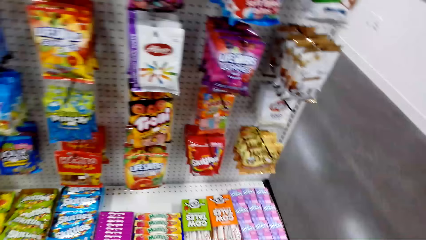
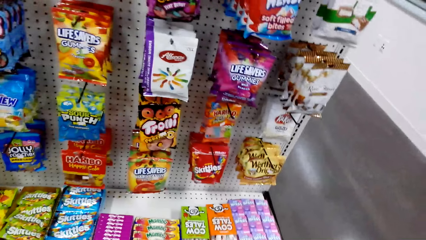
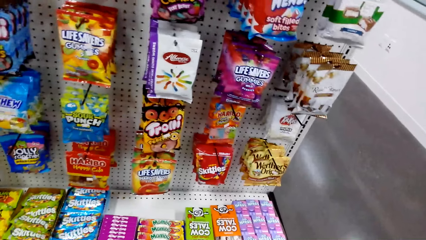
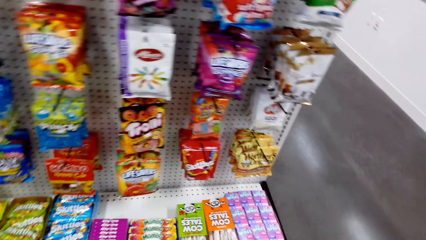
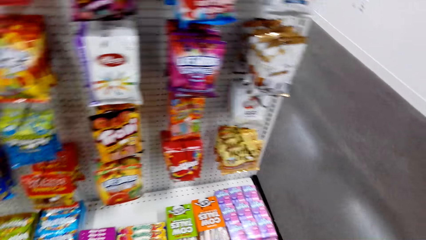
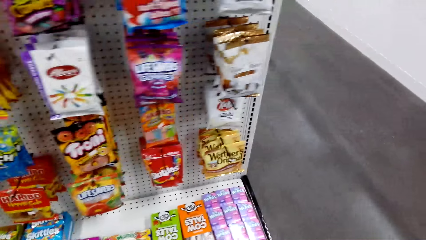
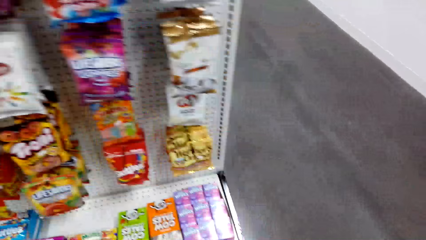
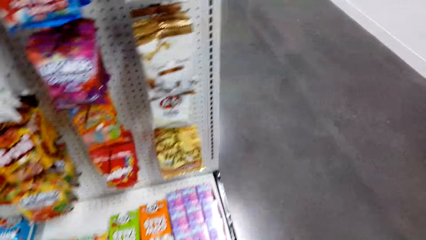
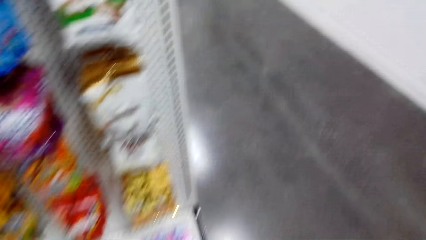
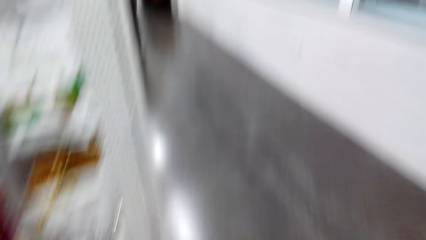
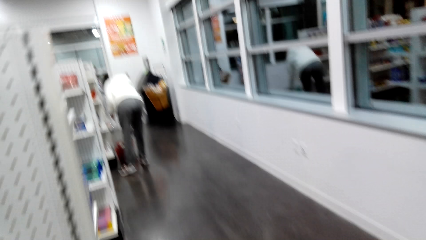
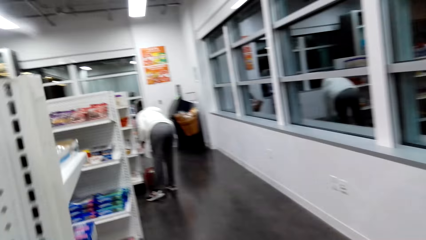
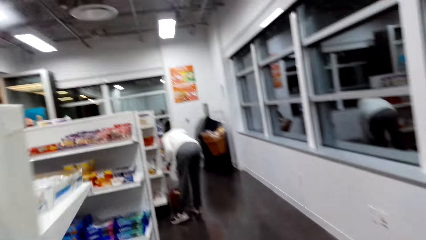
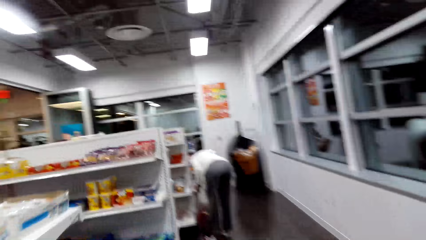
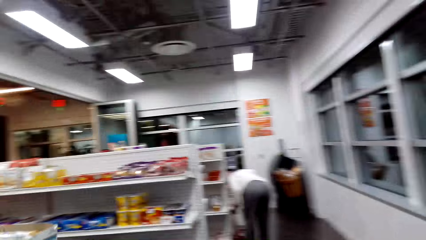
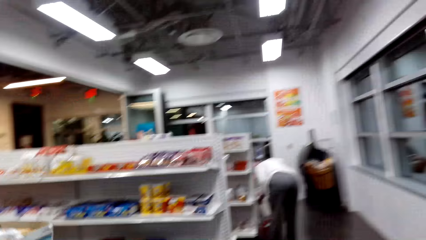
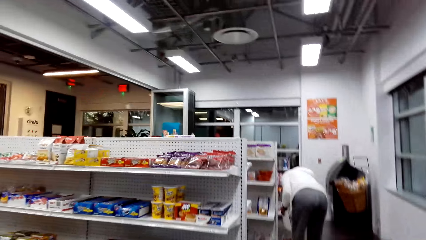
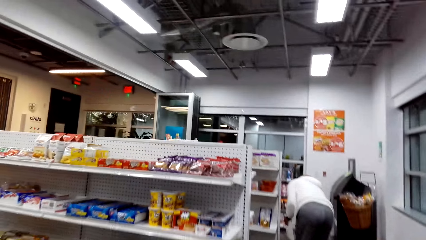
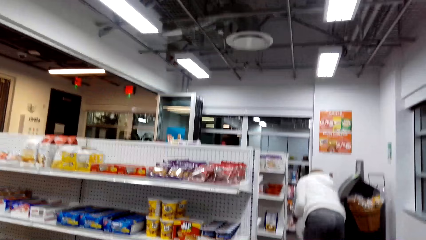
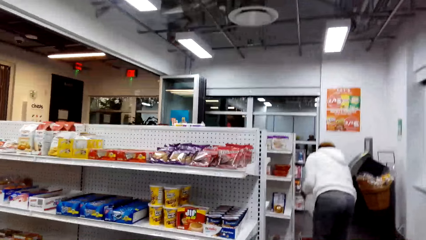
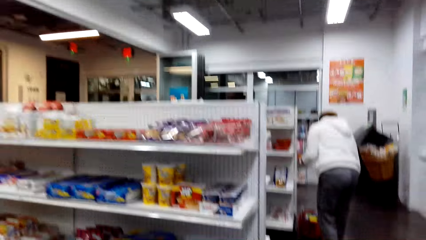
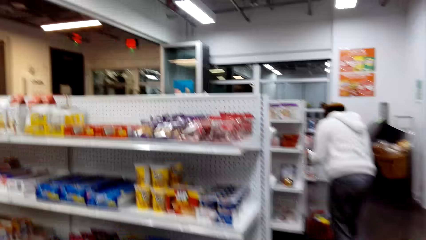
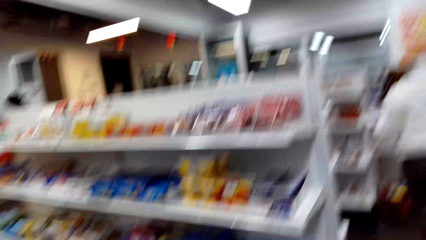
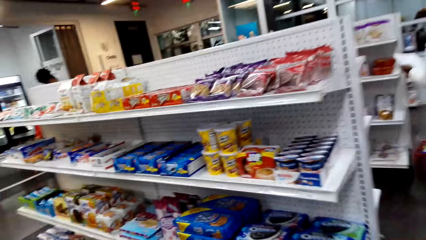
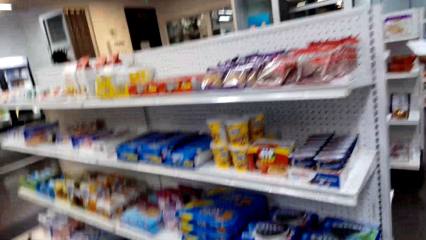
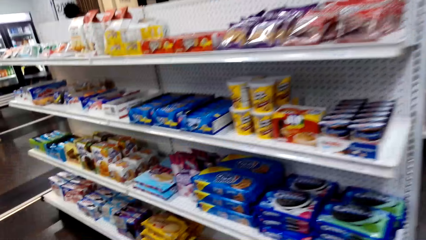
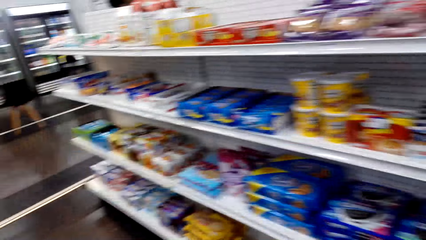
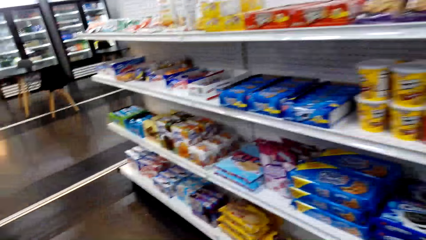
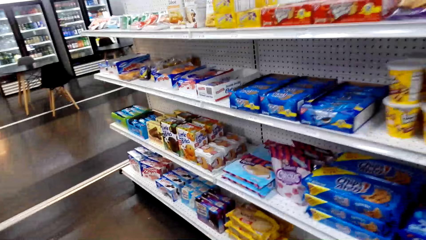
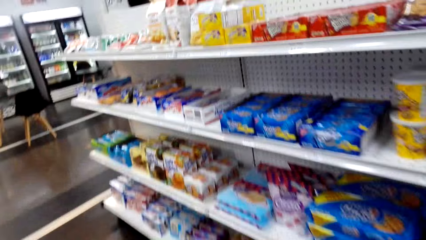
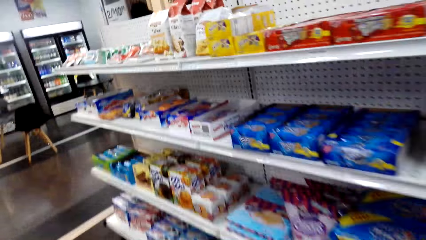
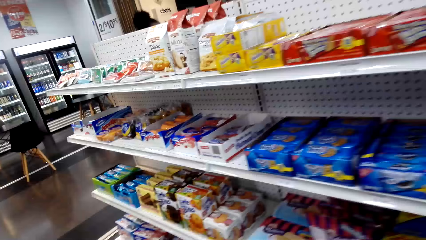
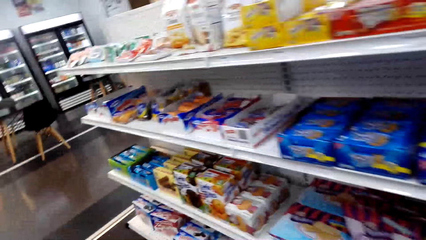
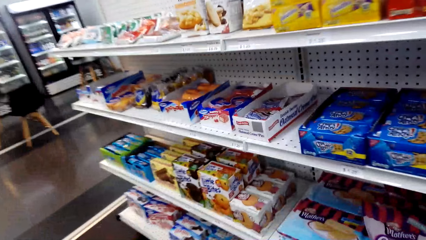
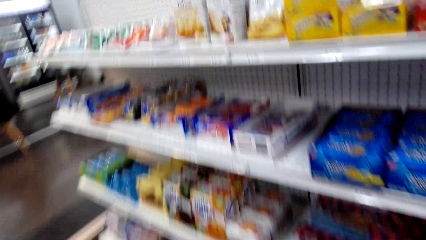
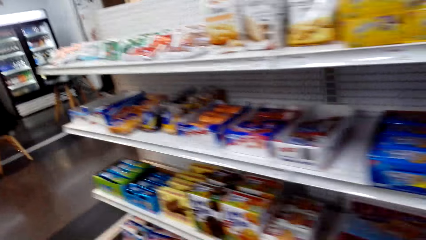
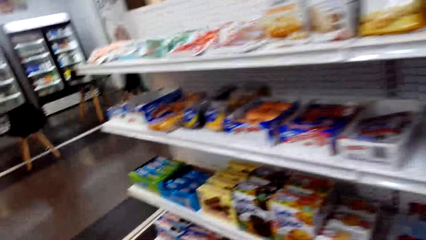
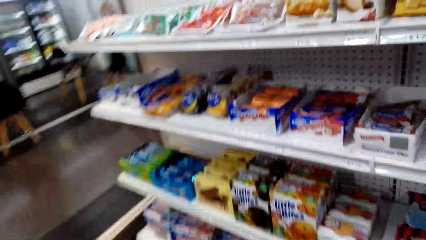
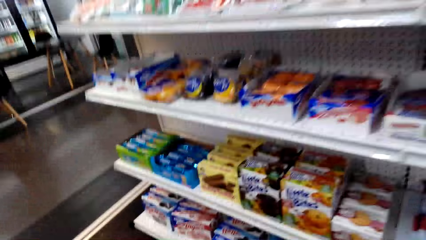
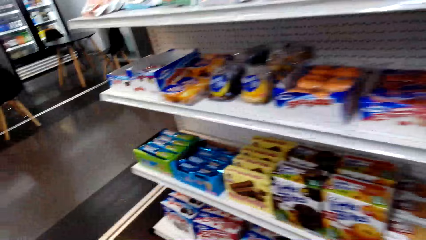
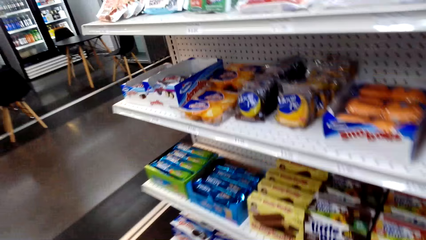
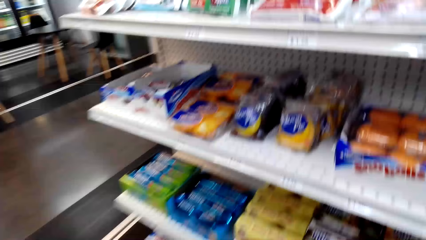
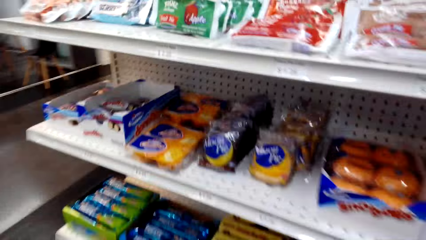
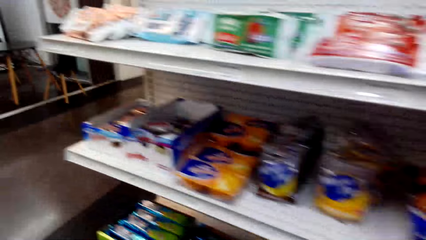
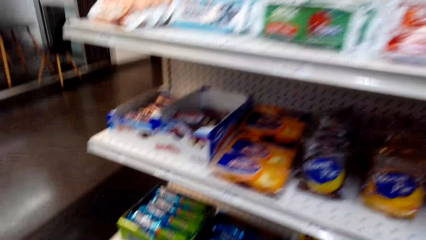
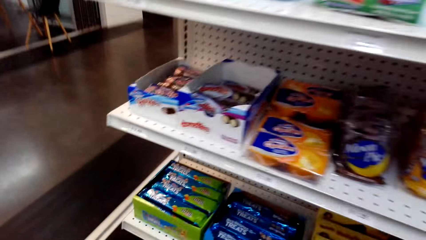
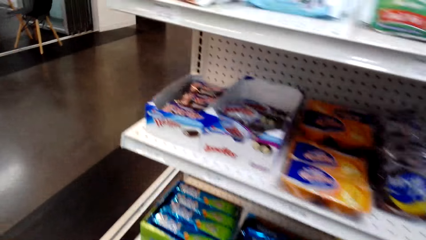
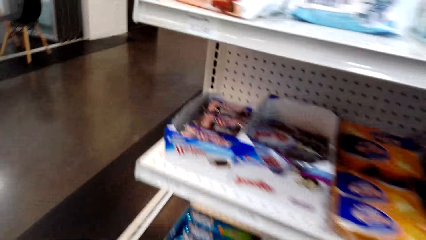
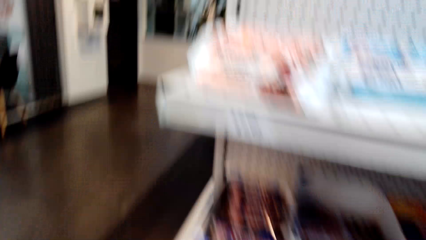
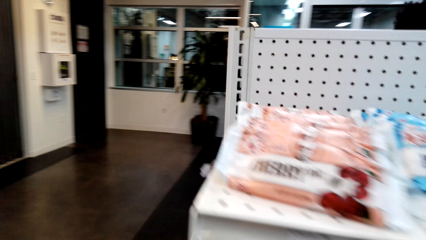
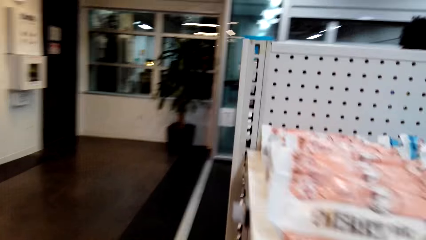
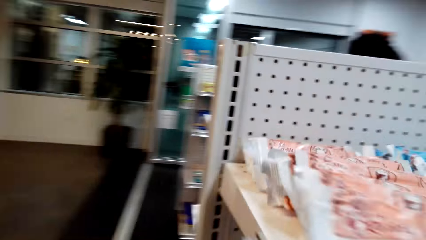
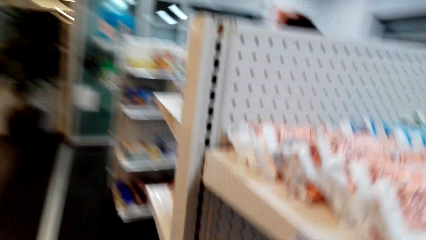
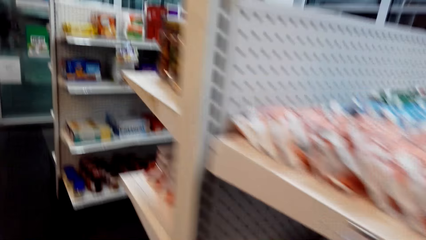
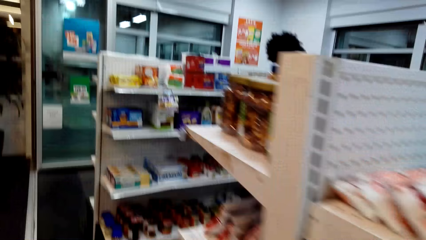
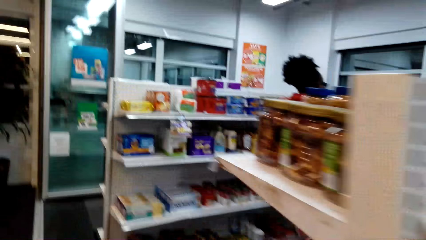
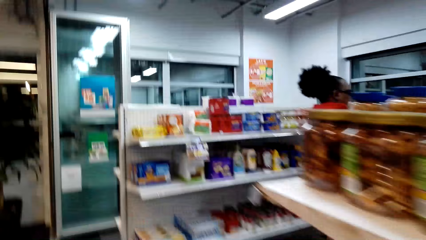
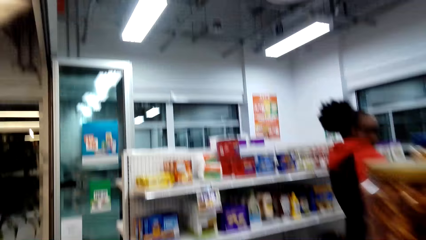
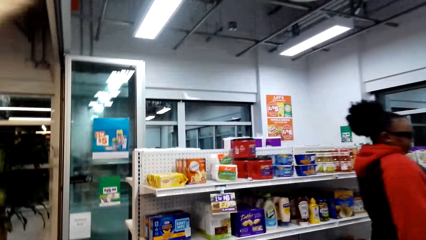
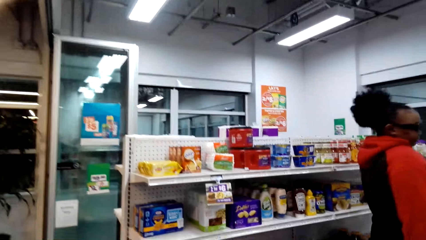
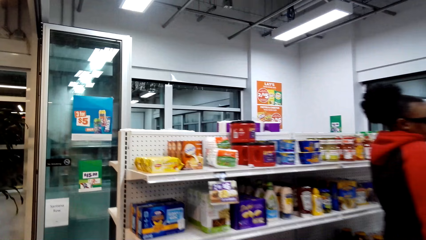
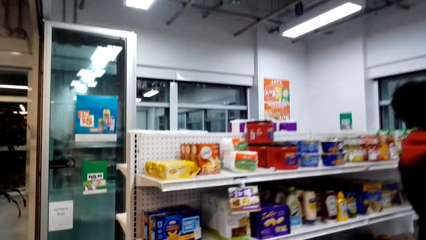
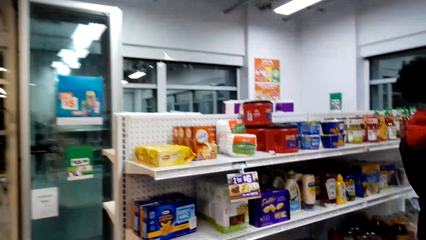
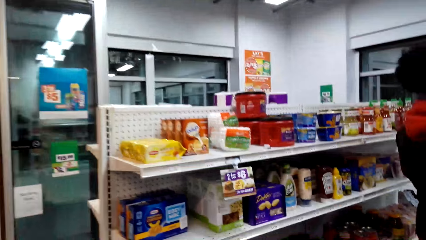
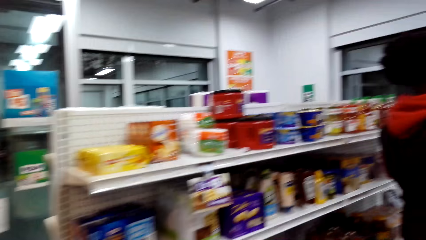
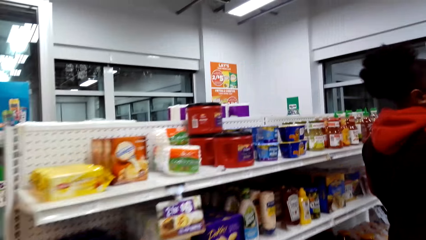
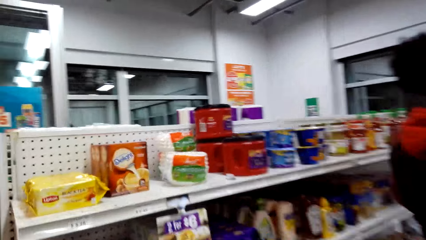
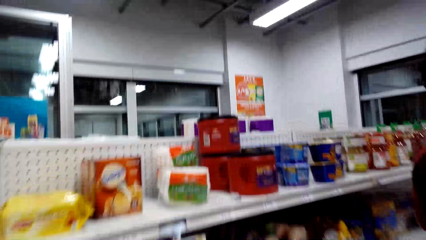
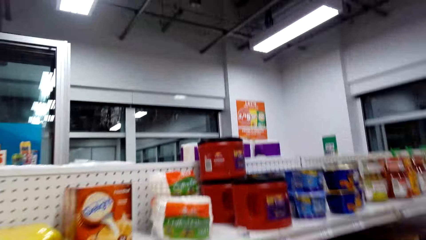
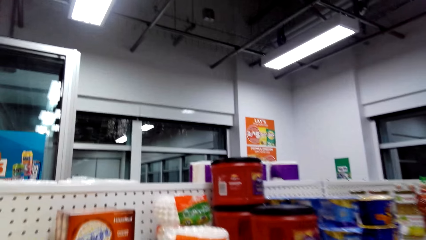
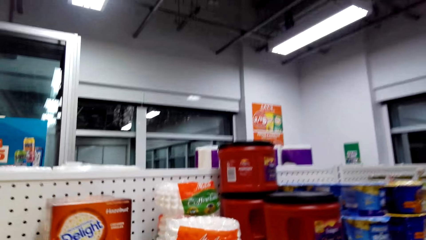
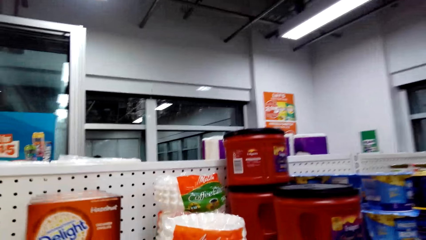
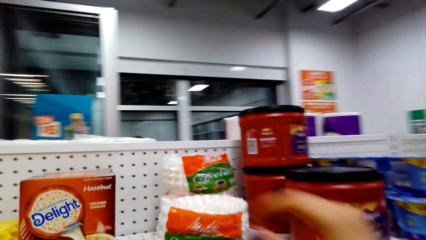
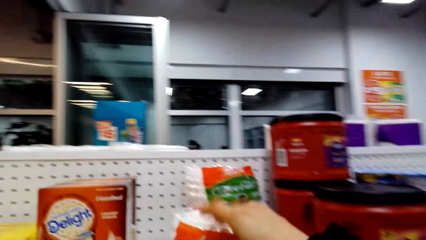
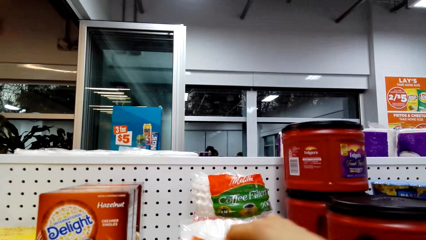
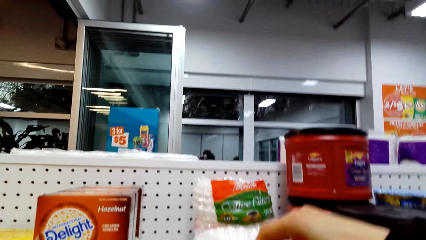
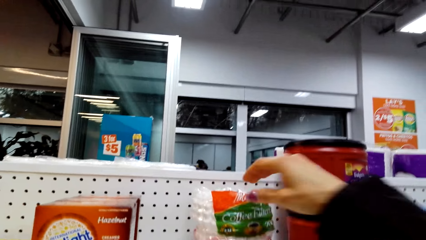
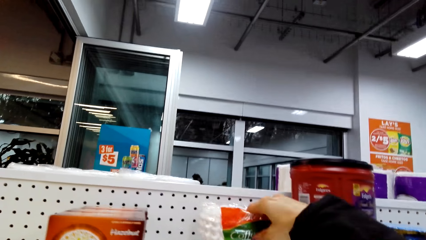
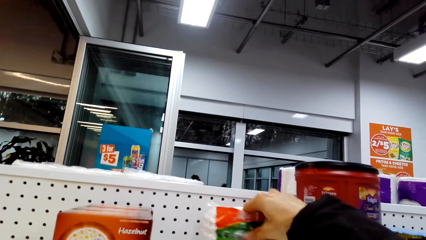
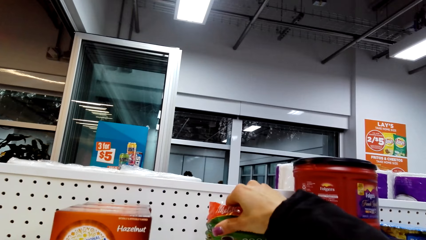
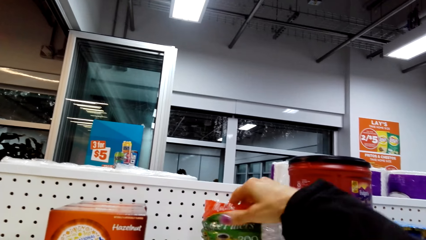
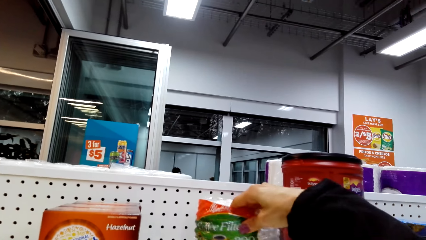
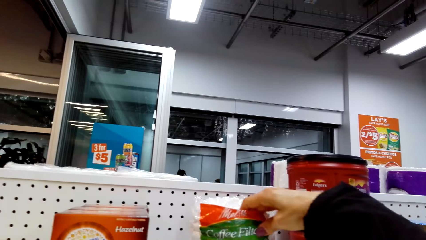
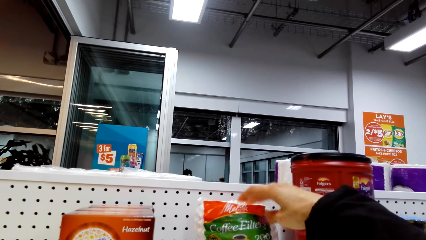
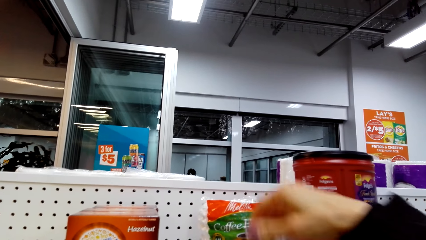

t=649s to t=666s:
The camera wearer walks around and looks around. They touch packs of coffee filters. They arrange the coffee sachet.
